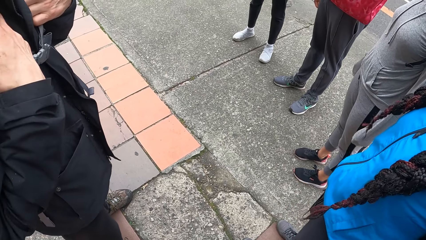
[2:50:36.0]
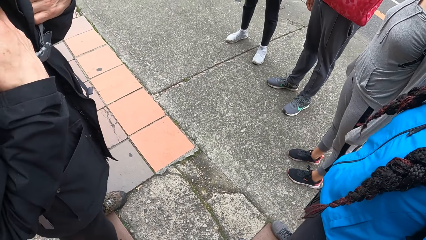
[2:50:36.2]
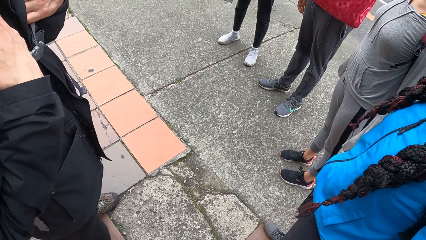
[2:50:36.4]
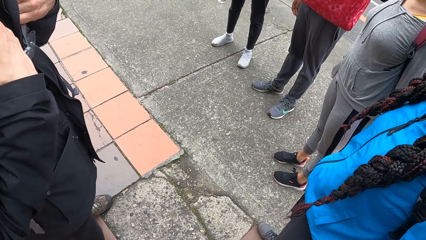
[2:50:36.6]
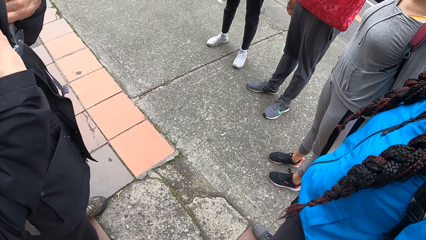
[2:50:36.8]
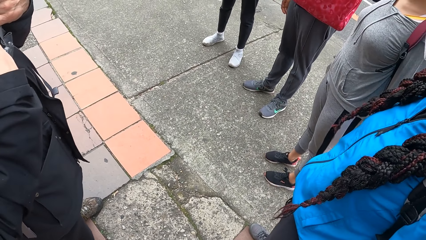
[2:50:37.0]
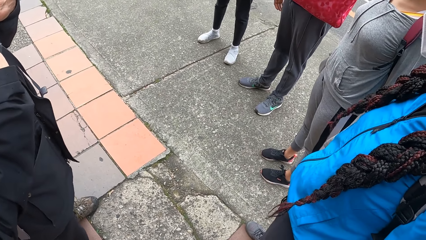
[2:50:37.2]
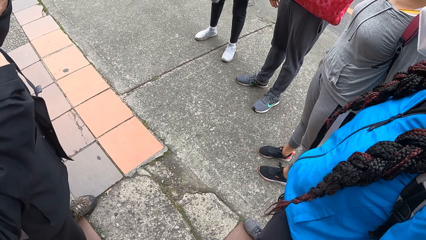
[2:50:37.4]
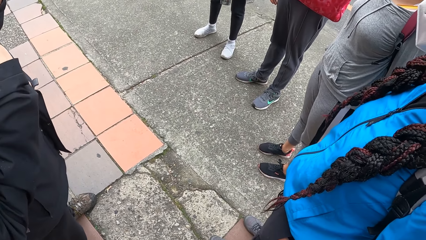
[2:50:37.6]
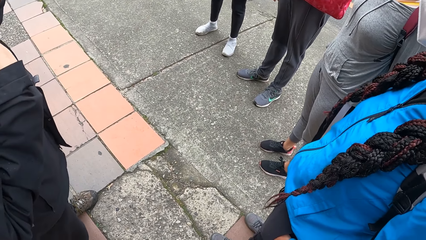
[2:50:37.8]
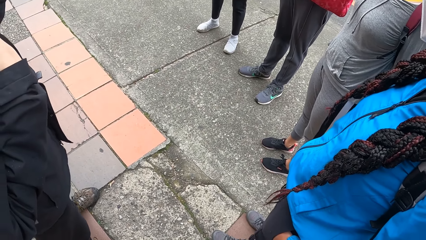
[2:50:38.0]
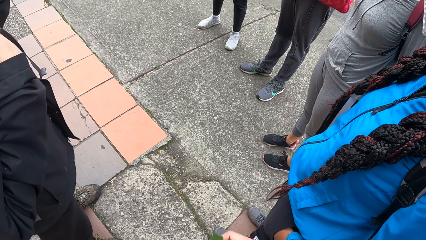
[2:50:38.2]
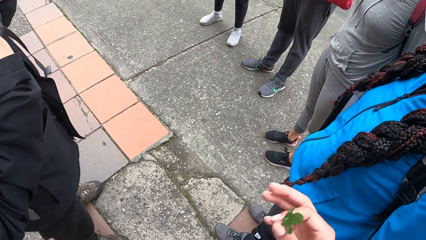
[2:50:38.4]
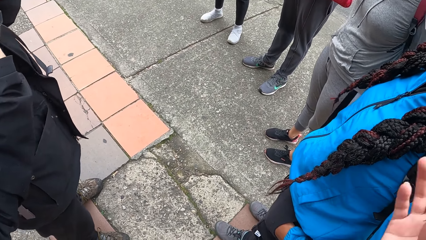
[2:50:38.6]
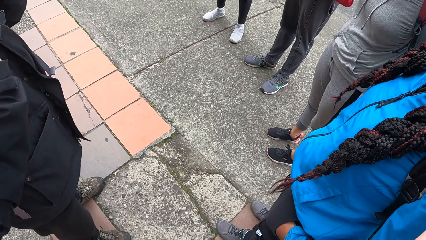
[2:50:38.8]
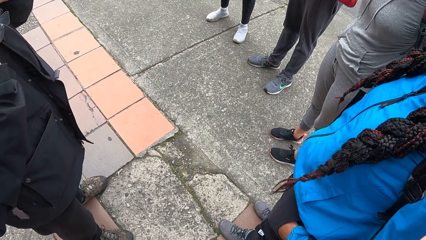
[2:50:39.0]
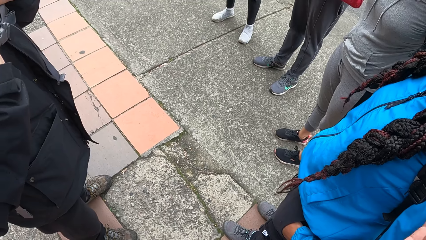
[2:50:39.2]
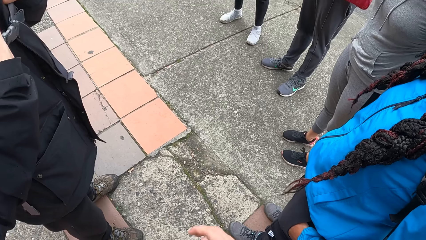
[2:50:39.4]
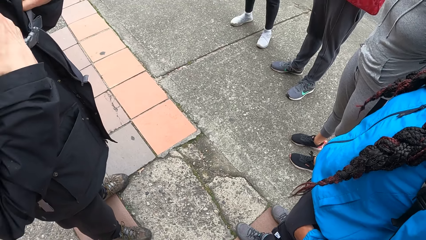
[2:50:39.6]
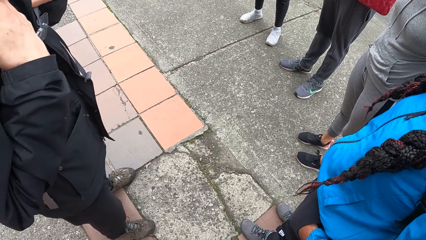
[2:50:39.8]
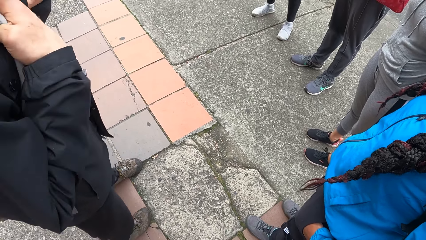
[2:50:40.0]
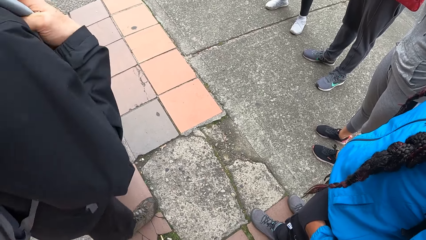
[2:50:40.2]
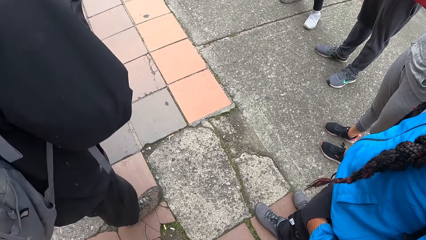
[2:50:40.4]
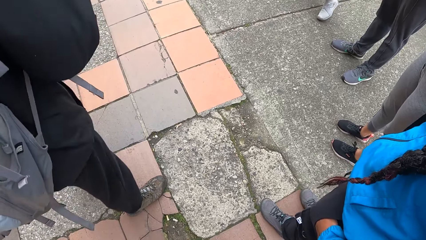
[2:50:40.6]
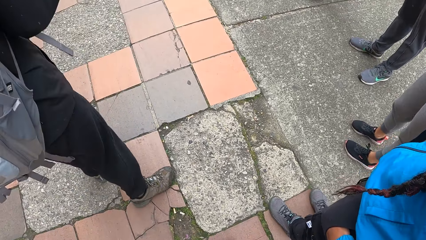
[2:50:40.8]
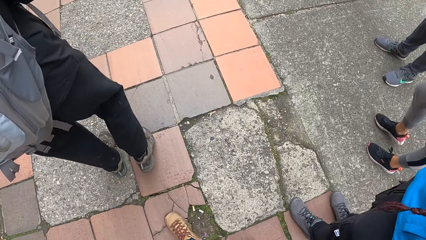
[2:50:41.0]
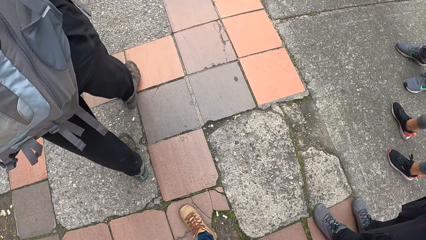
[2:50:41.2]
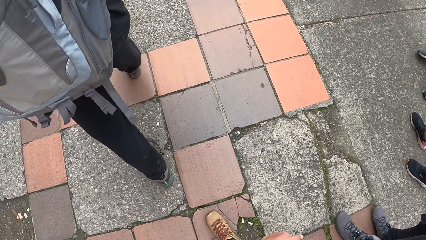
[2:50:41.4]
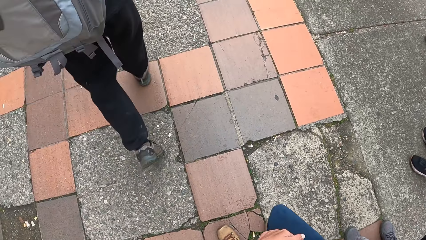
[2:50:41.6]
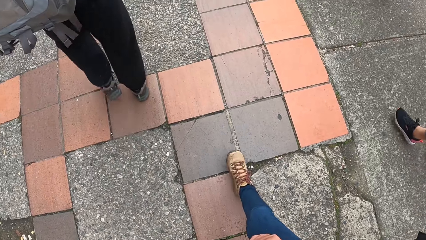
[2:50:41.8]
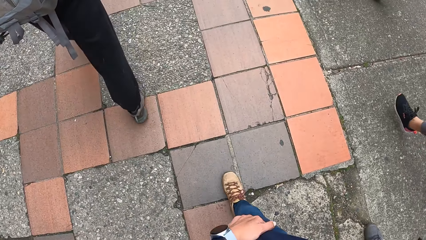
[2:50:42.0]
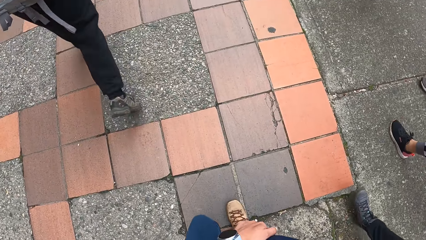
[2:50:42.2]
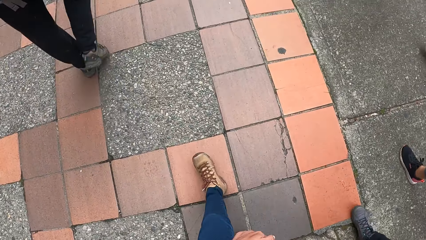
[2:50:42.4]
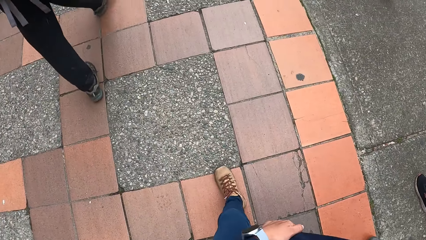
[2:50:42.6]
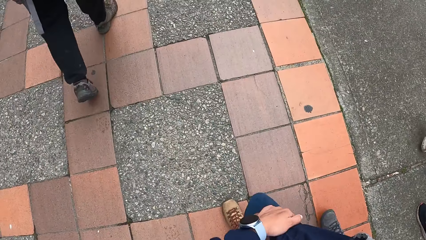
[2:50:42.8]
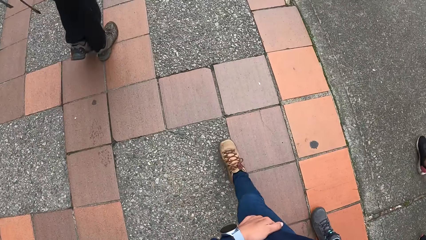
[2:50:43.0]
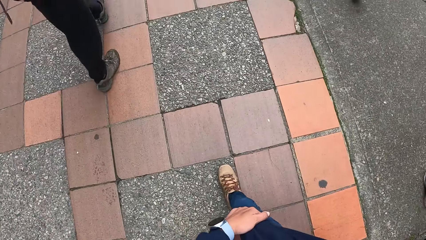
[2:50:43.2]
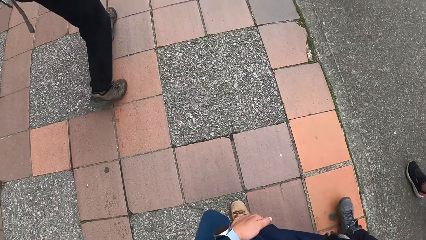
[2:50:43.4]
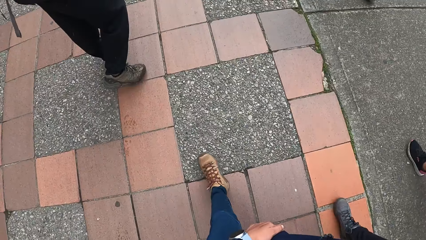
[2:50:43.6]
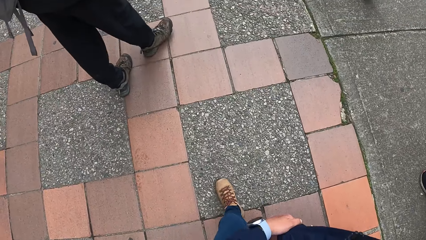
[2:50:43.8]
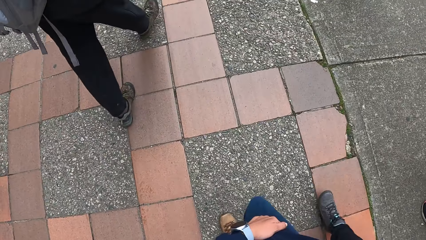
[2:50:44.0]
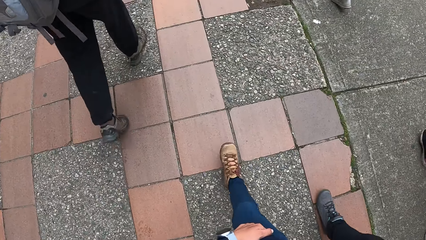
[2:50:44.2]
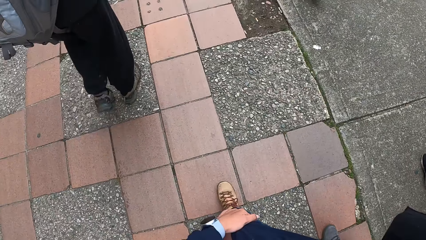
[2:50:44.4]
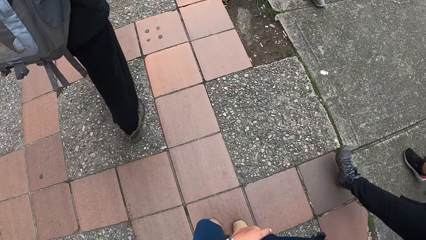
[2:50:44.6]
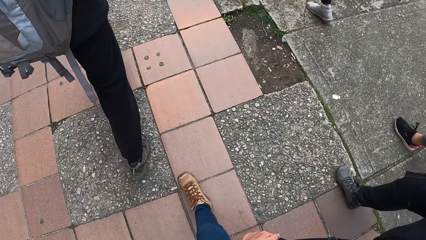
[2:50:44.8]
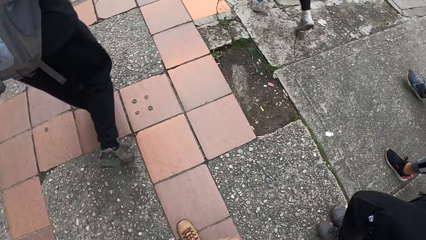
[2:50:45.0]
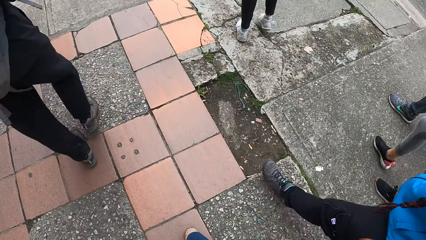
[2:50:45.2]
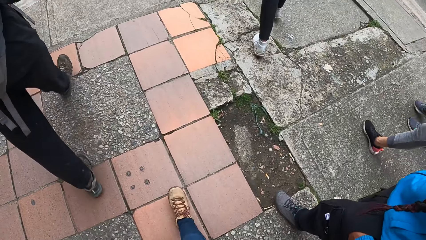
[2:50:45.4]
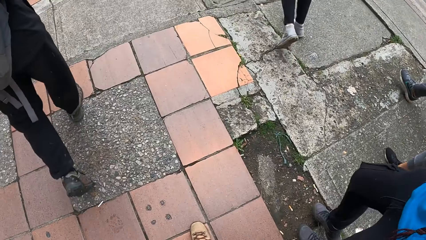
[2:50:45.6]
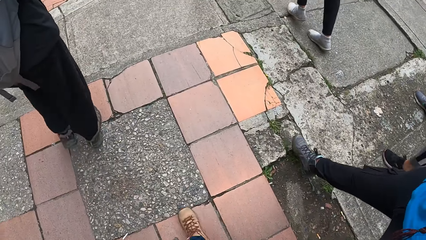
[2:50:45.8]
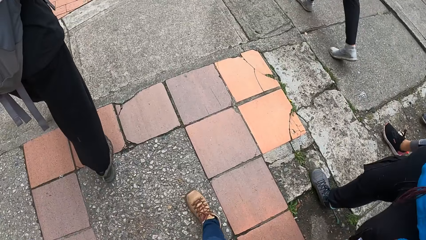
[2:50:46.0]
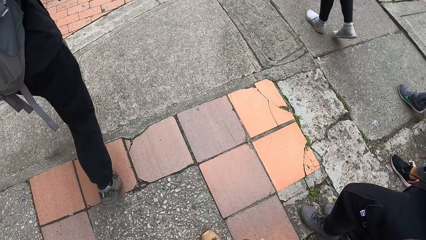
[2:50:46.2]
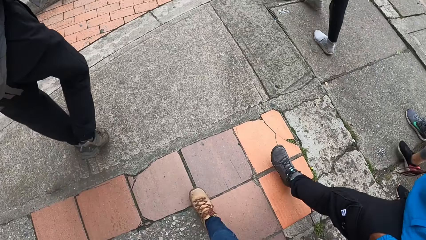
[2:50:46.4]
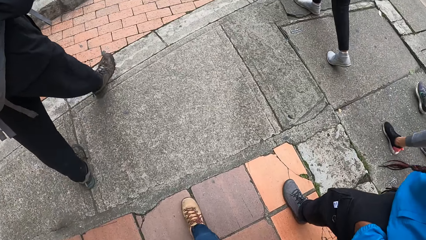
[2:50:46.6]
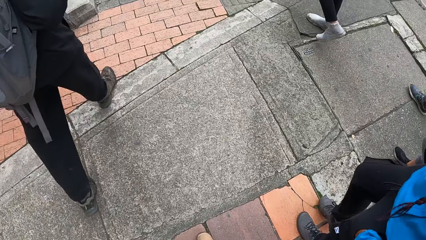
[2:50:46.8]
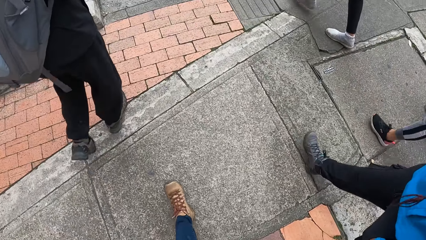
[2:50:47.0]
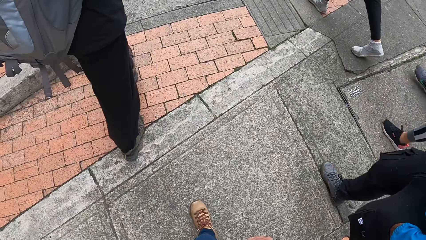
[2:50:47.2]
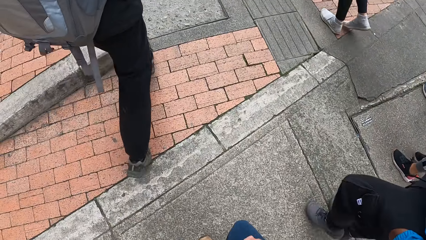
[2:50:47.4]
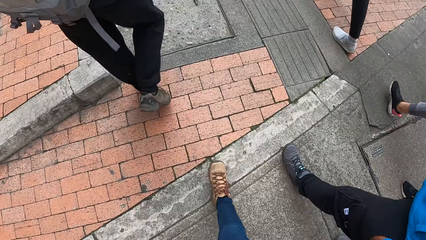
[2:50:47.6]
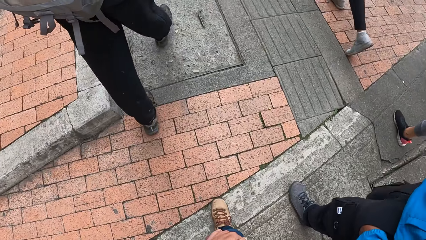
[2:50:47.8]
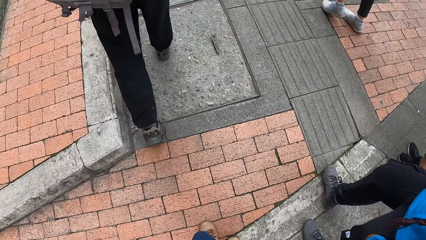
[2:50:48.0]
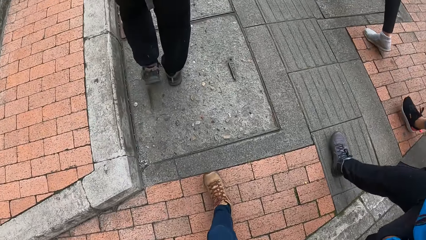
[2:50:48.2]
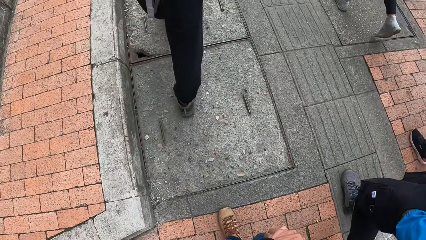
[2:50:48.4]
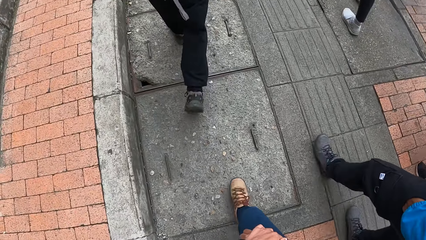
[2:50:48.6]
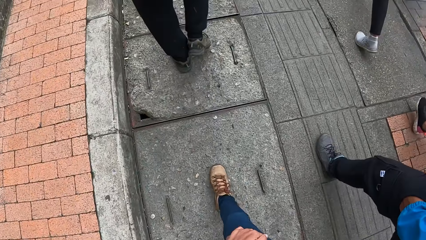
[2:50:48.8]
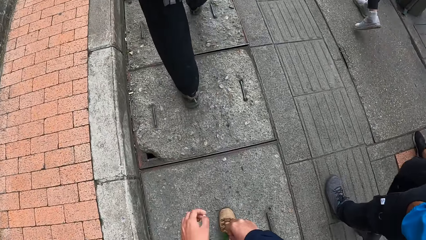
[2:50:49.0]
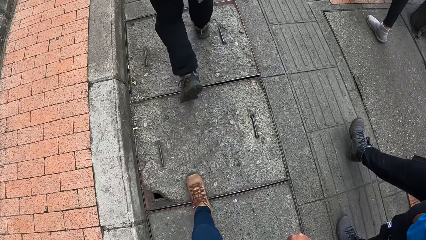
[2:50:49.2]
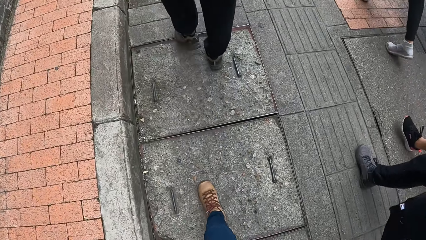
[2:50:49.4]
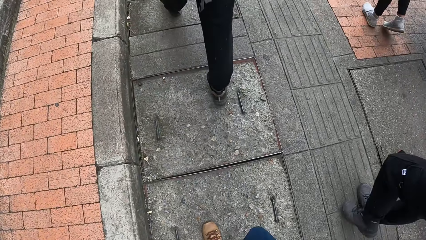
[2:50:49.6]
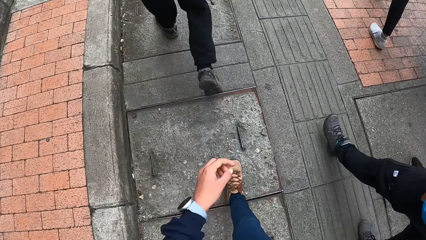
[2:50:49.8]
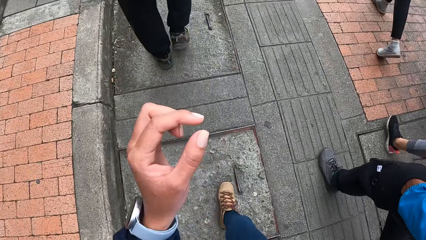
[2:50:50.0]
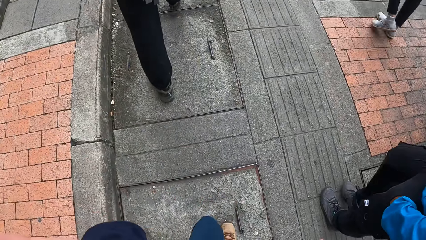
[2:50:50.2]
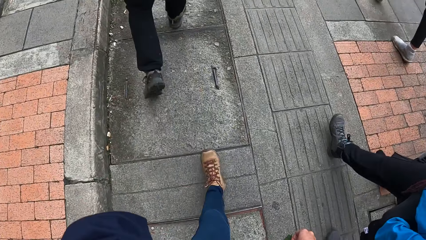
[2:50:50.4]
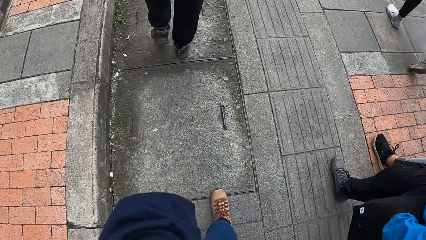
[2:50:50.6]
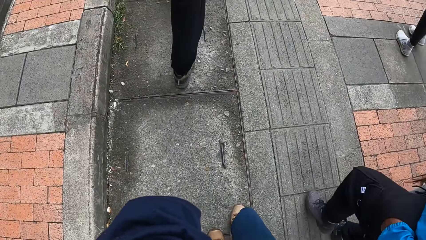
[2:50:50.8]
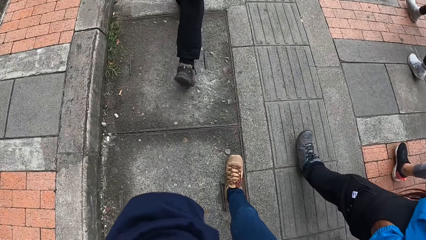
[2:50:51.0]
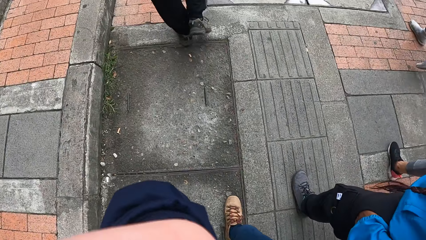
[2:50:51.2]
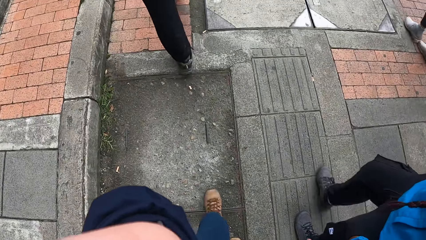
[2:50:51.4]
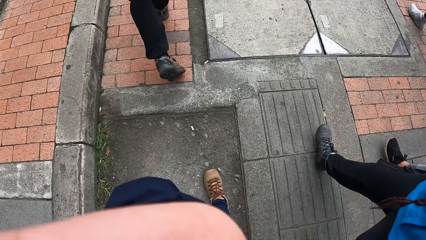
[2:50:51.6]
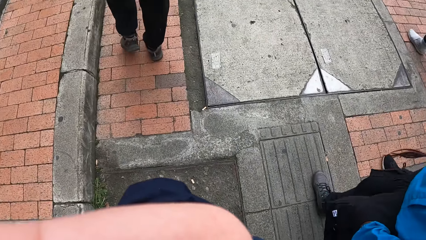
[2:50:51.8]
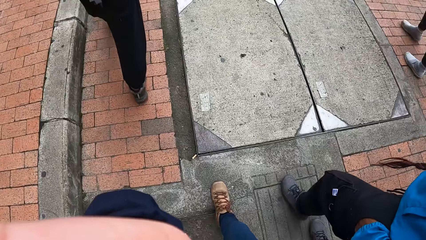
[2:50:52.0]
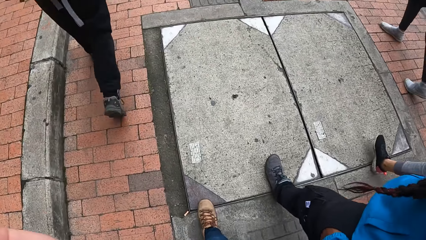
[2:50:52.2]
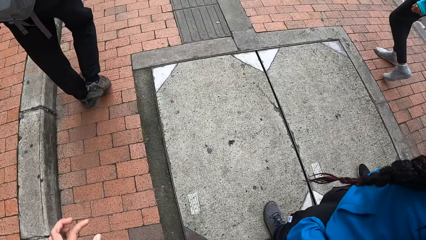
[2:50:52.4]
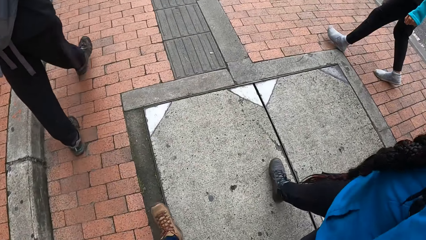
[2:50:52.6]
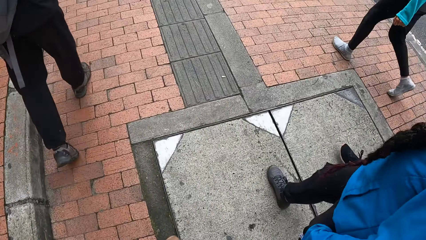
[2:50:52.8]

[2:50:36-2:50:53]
The camera wearer gestures and converses to a man. The man walks in front of the camera wearer on the footpath. The camera wearer walks after the man on the footpath. A lady walks on the footpath. Another lady walks on the footpath. The camera wearer holds her right hand with her left hand. Another man walks on the footpath. A third lady walks on the footpath beside the first man. The camera wearer adjusts the glasses on her face with her left hand. She lifts her hand to her head on the way and drops her hand back on her way on the footpath.
